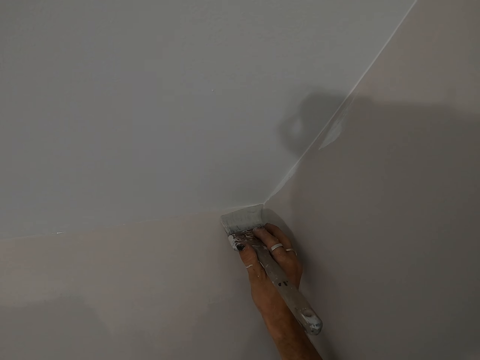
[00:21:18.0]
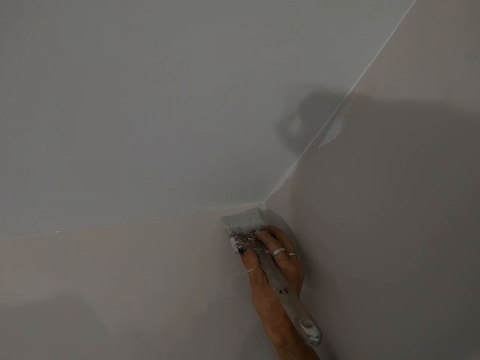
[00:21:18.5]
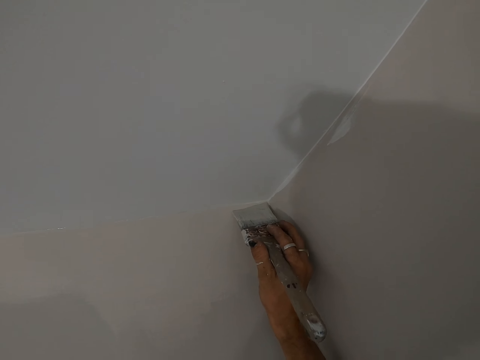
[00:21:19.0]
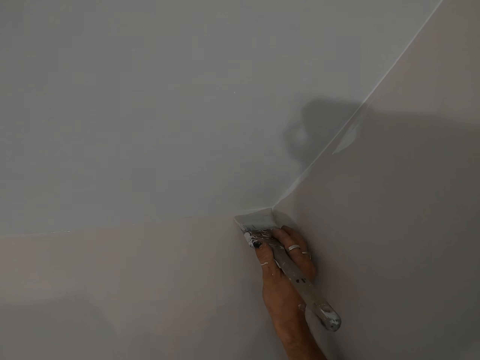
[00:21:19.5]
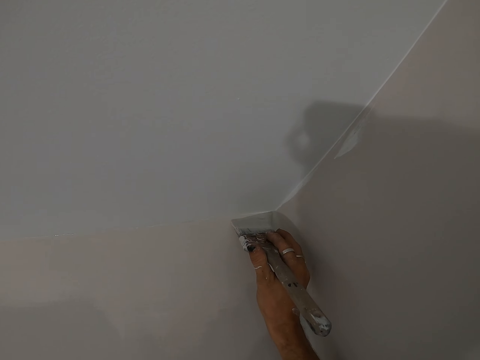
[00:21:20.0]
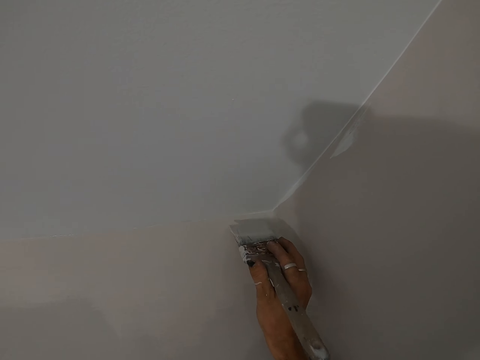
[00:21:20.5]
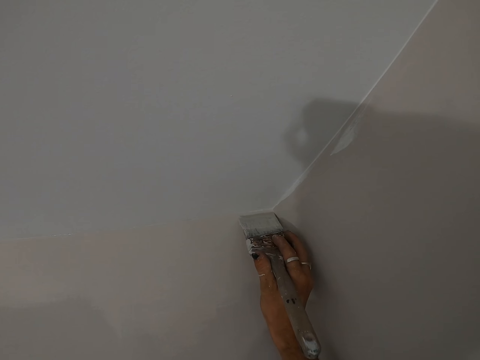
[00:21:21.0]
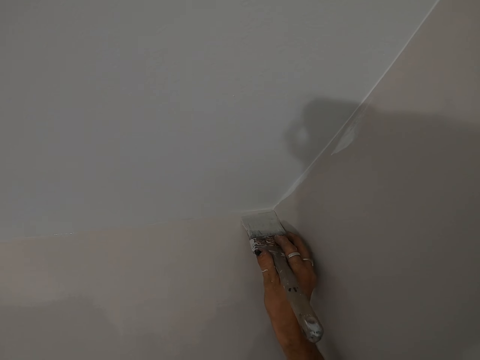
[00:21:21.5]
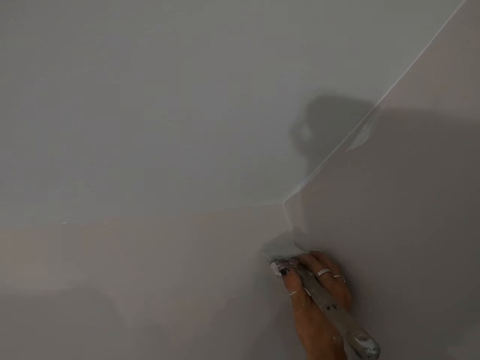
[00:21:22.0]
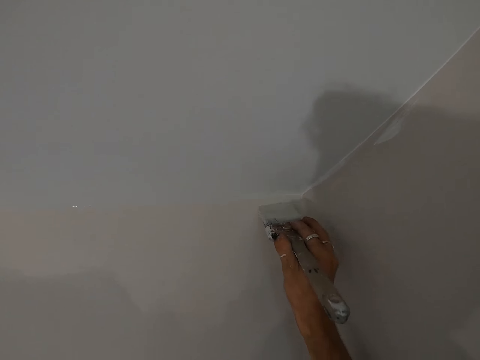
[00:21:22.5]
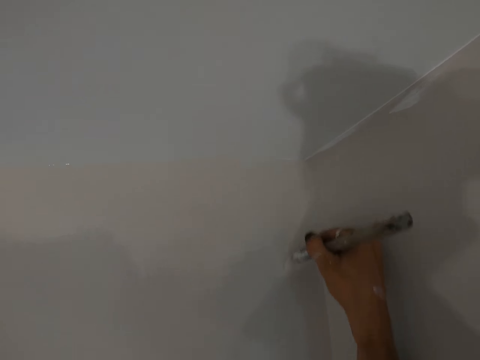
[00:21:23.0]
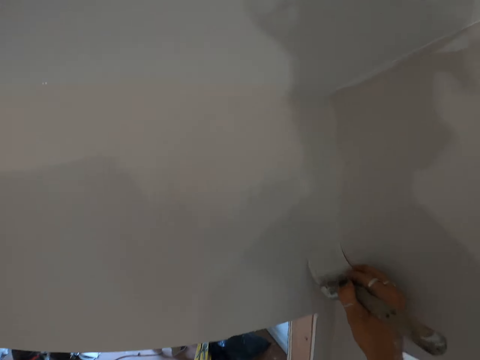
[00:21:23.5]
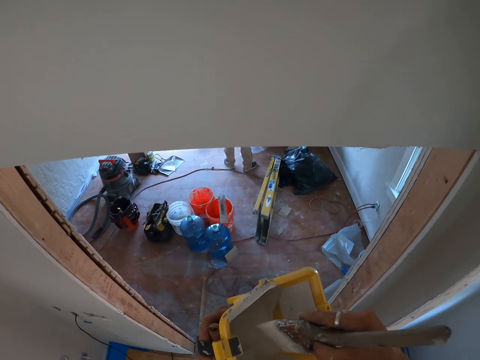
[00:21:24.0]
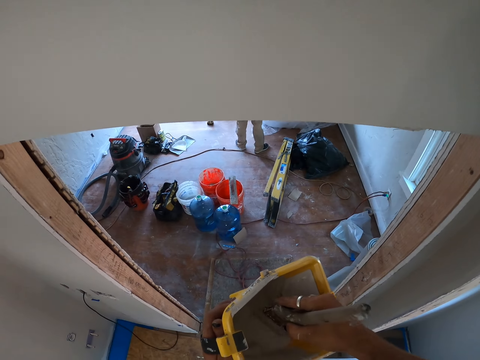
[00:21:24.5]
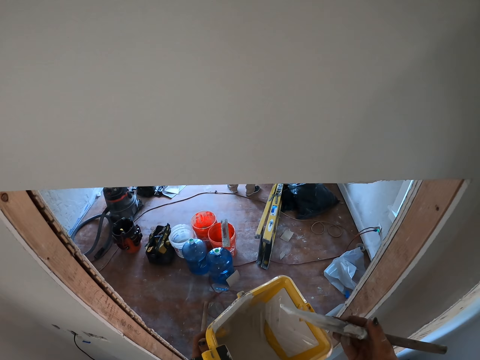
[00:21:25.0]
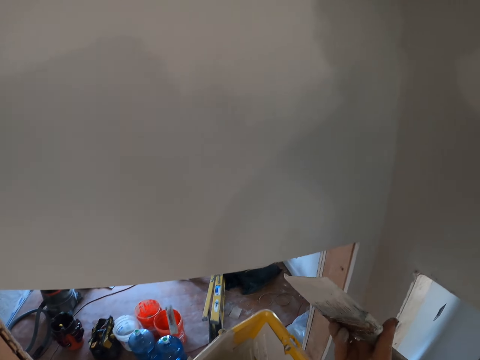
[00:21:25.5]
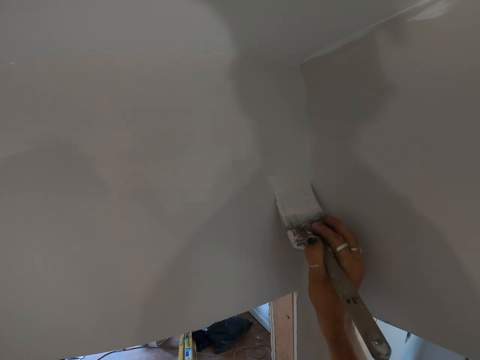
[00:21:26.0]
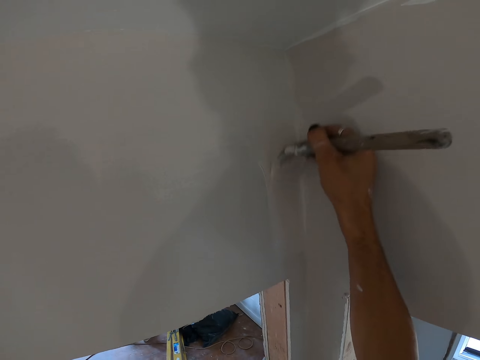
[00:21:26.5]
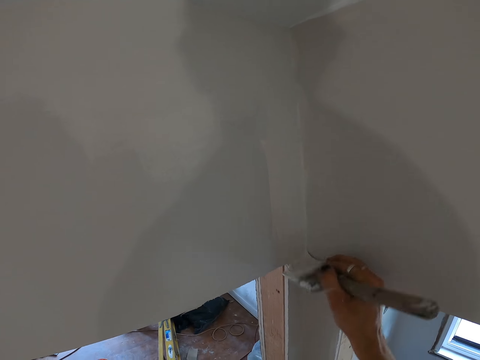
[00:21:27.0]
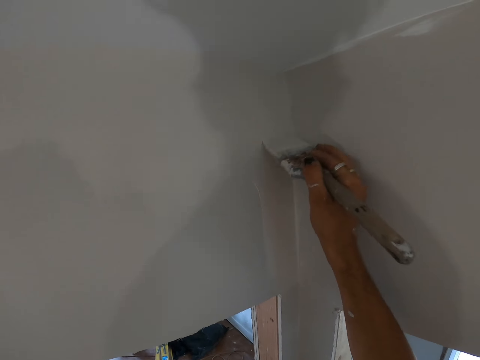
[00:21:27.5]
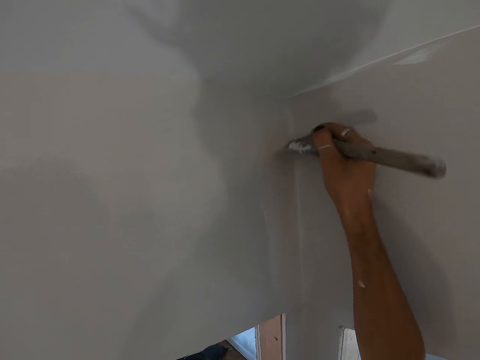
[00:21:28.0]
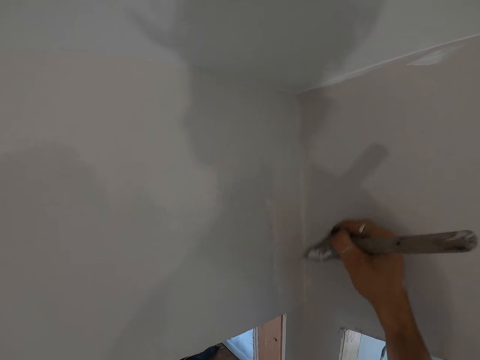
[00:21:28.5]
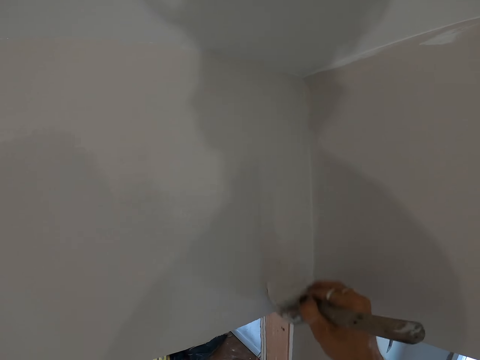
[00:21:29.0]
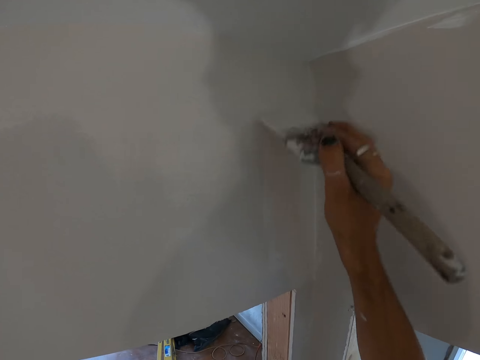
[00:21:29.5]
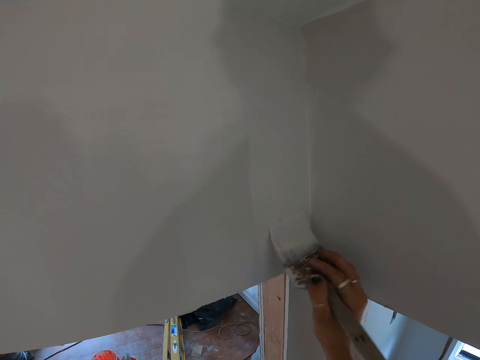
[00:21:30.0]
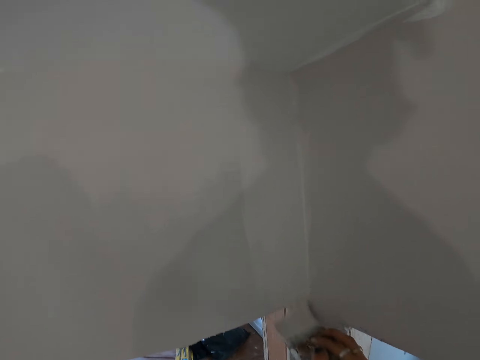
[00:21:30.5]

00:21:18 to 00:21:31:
The camera wearer dips the paint brush in the paint bucket. They paint the wall with the paint brush.

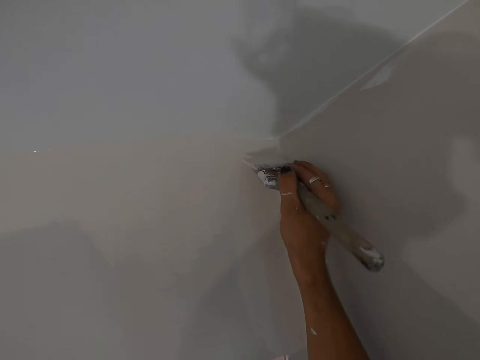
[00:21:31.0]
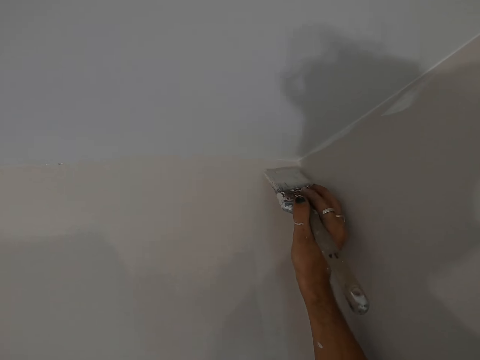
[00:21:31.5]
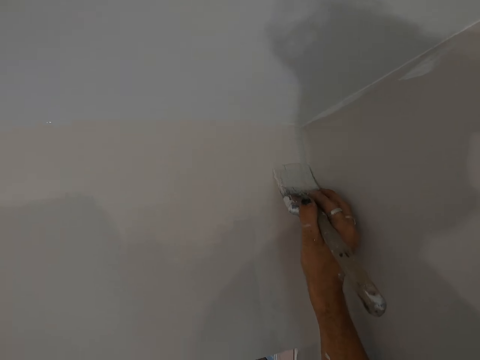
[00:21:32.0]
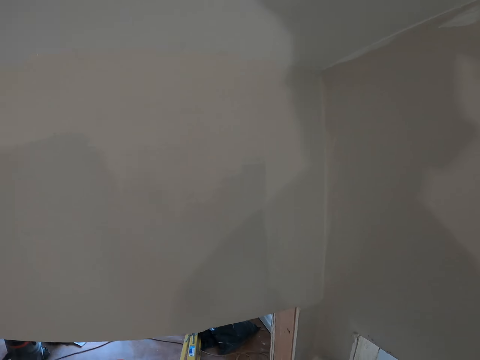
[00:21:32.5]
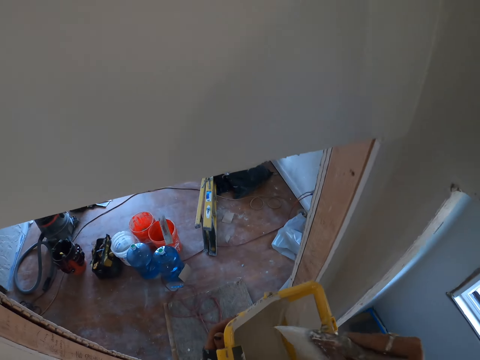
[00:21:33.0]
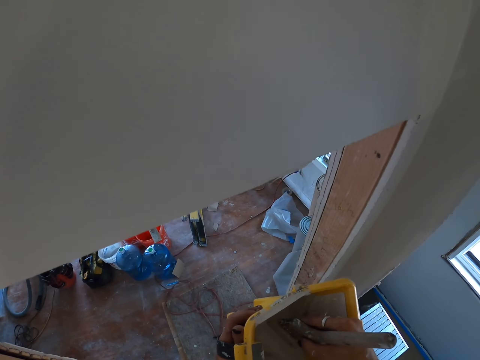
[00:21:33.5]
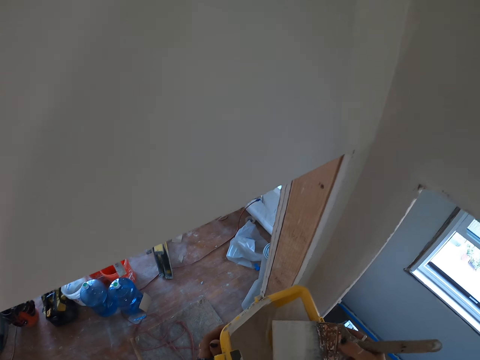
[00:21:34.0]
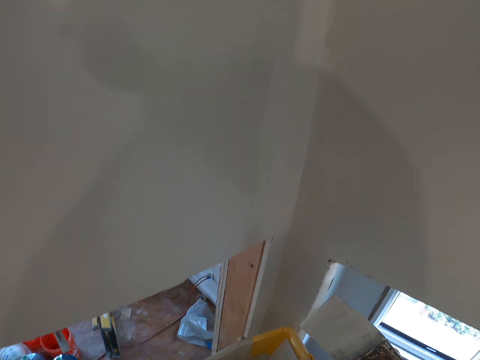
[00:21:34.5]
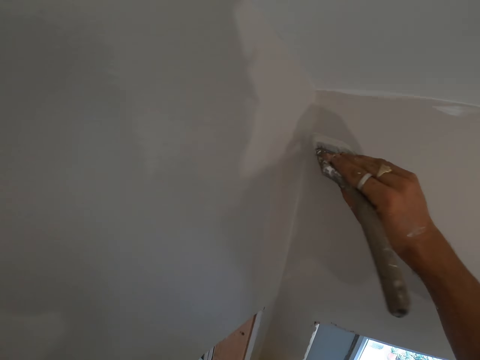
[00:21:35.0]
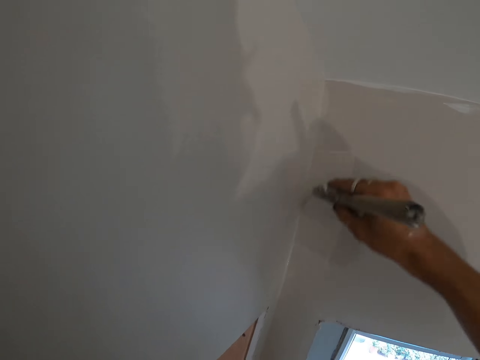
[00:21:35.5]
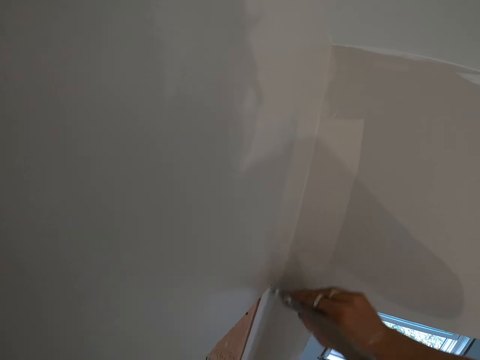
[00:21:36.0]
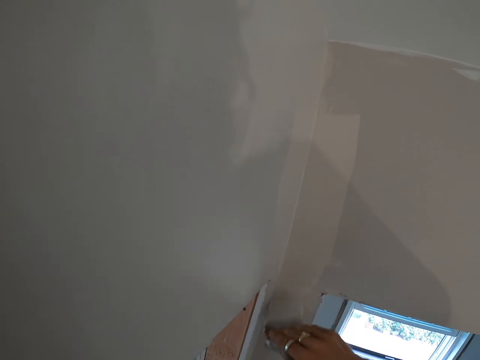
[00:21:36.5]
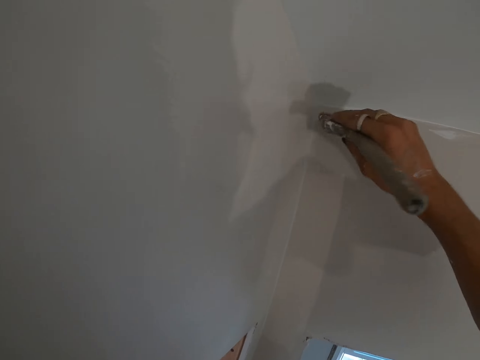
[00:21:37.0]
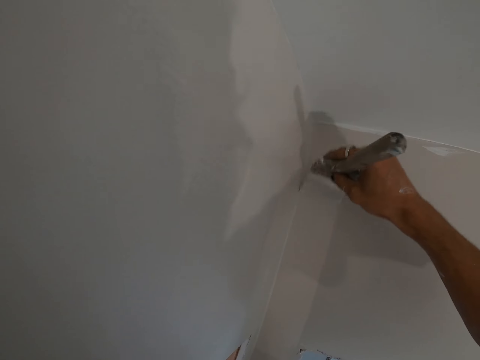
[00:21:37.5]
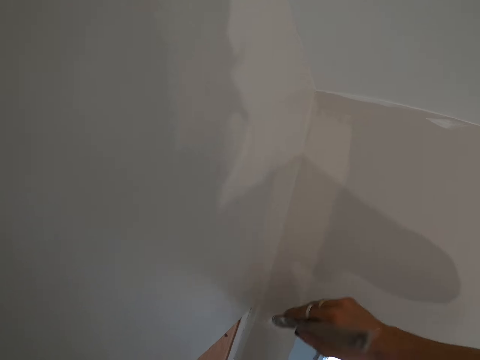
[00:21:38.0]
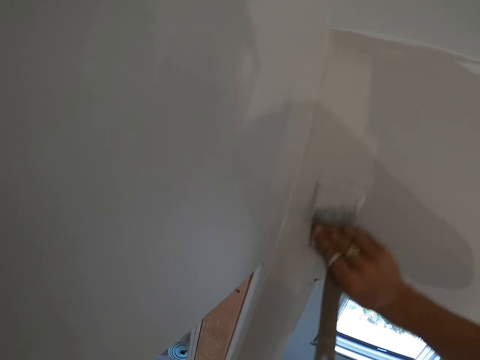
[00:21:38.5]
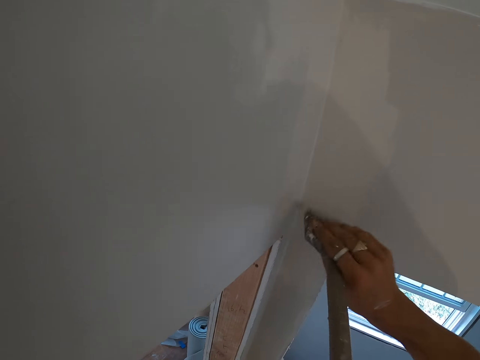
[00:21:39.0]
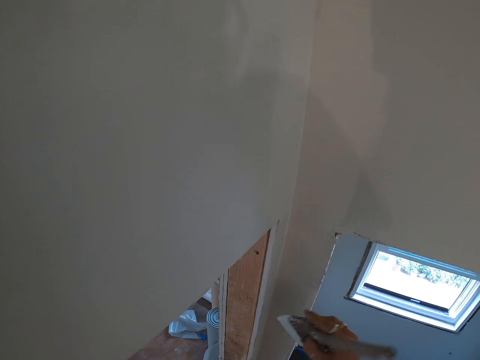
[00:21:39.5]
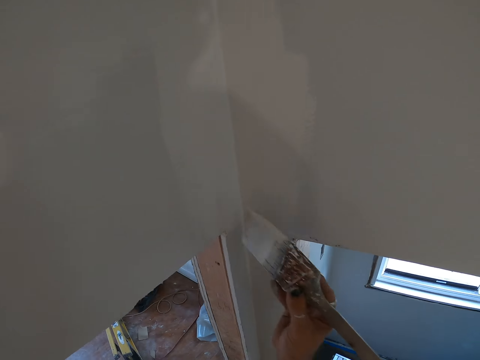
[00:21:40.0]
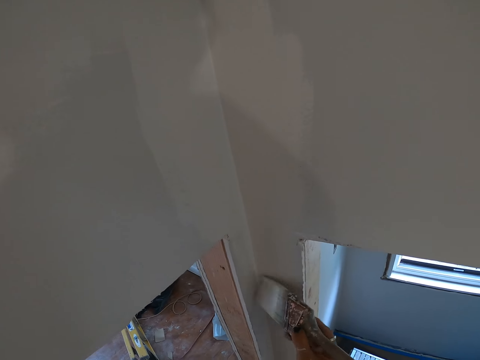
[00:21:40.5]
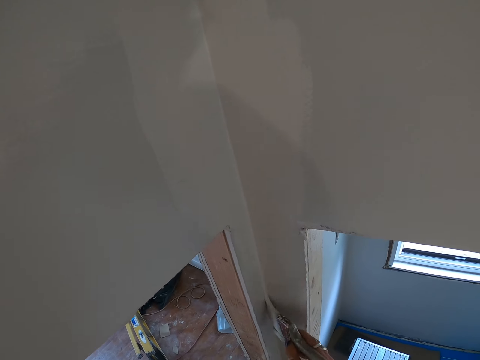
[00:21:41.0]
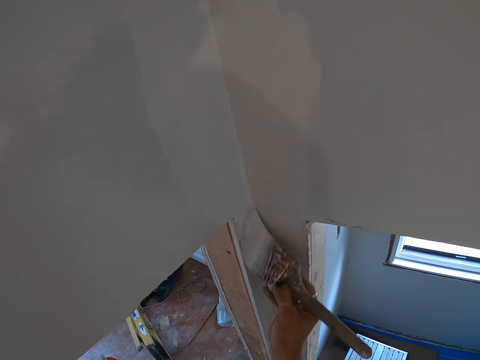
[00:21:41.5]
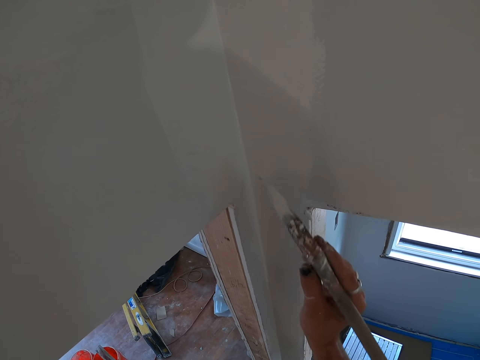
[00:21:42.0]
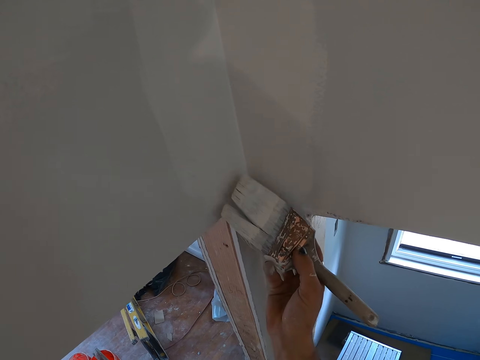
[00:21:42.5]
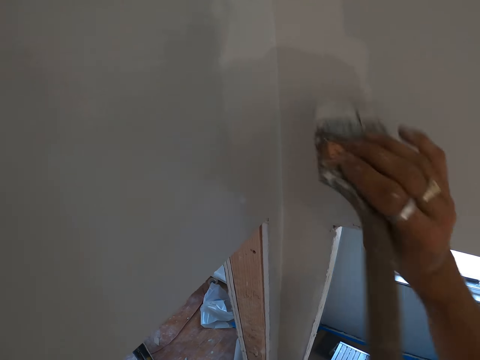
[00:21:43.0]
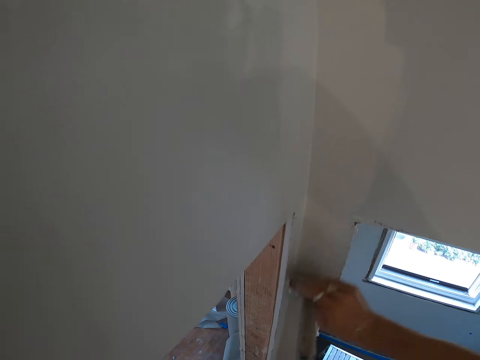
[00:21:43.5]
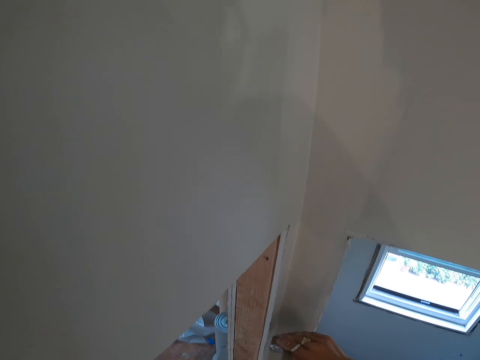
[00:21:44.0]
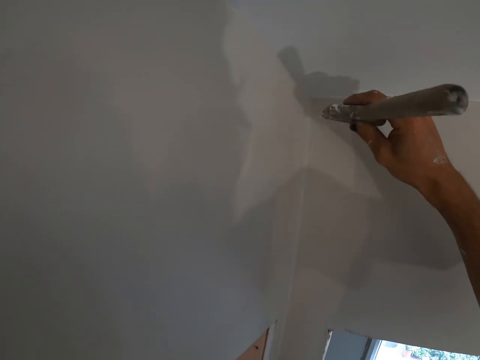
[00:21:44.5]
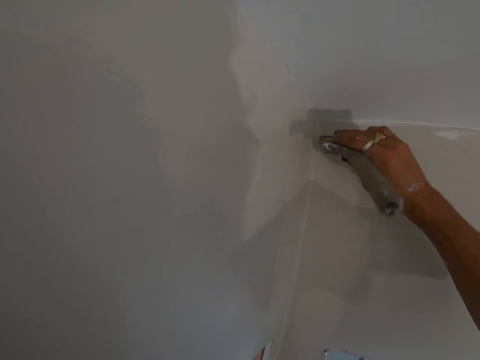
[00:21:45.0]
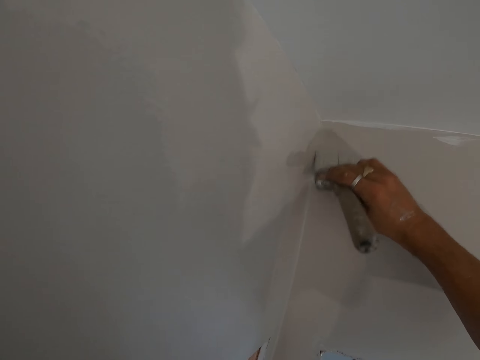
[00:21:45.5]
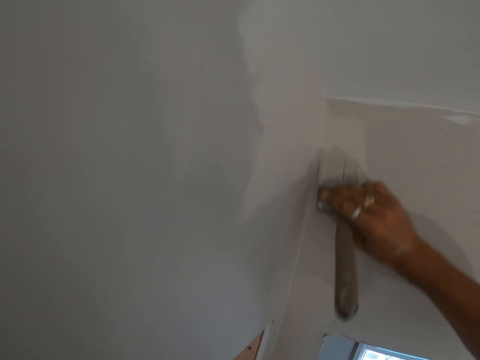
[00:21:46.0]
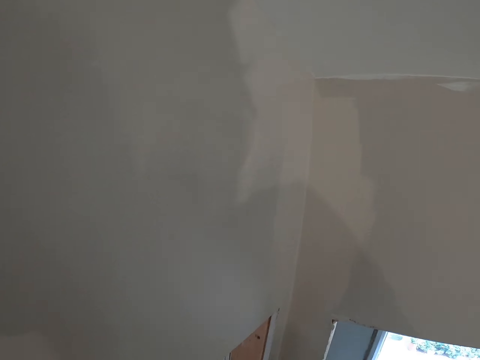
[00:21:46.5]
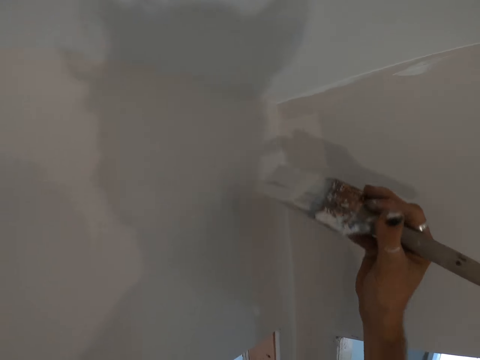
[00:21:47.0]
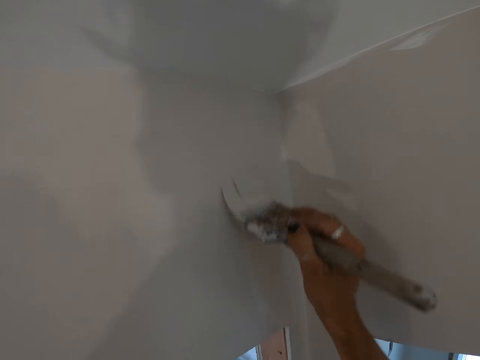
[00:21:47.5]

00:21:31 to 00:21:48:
The camera wearer dips the paint brush in the paint bucket. They paint the wall with the paint brush.
